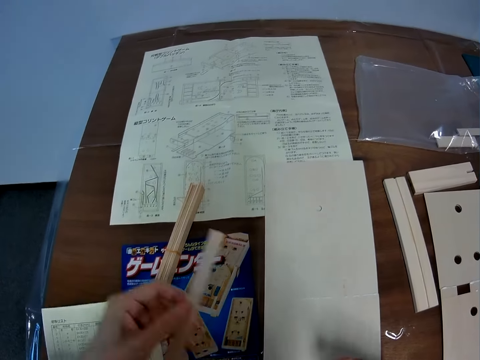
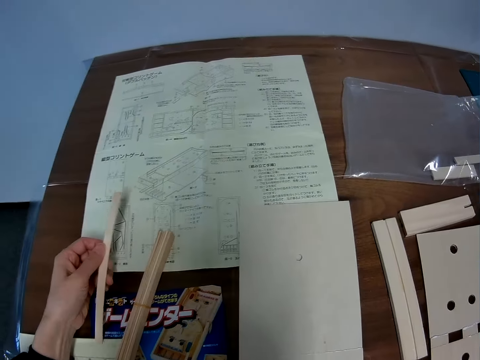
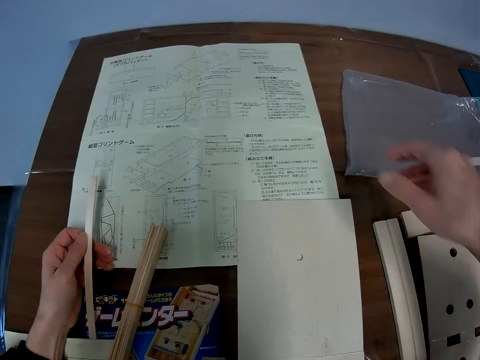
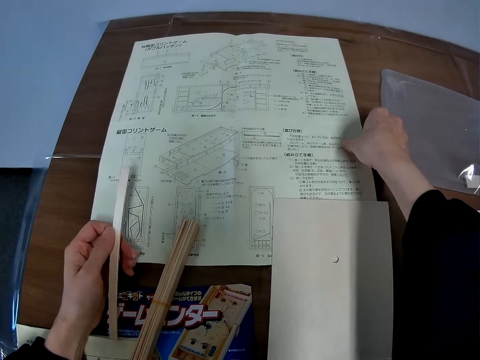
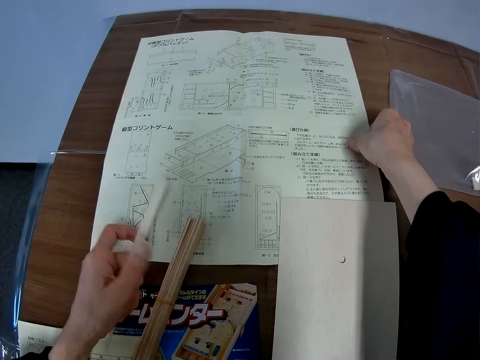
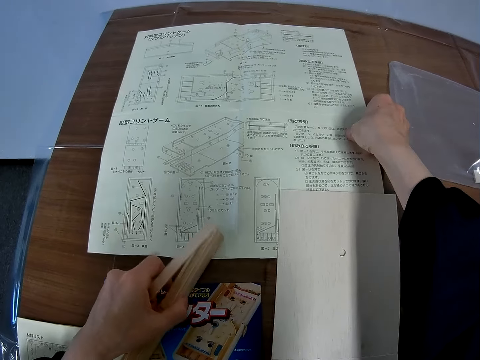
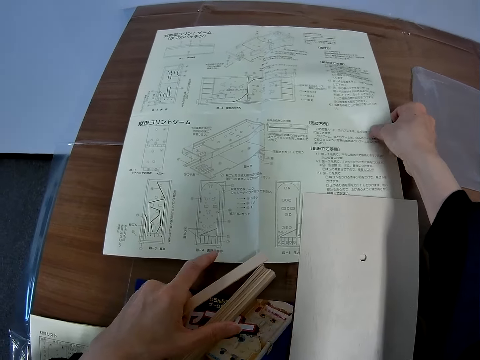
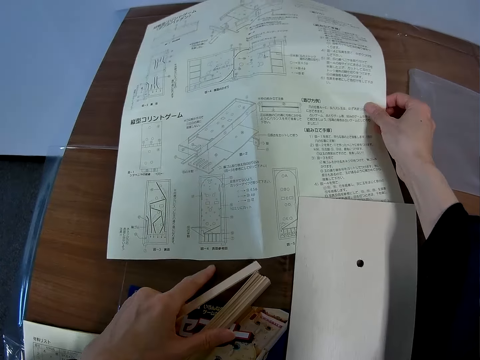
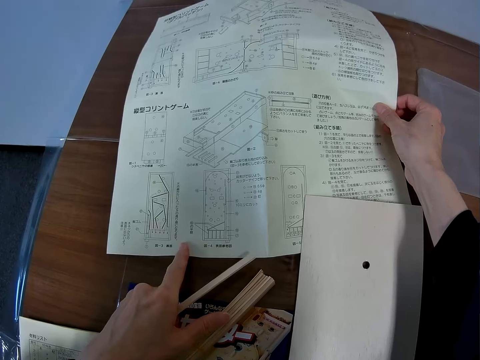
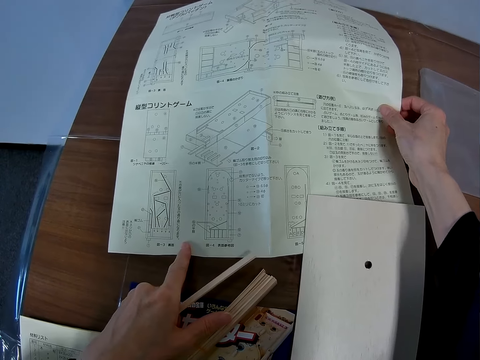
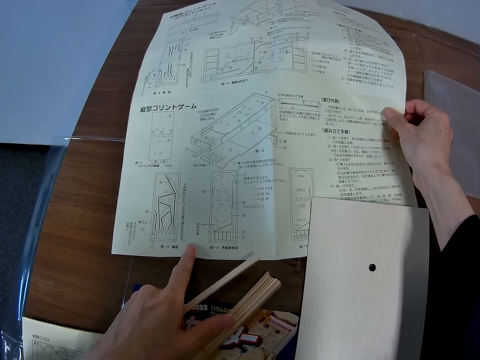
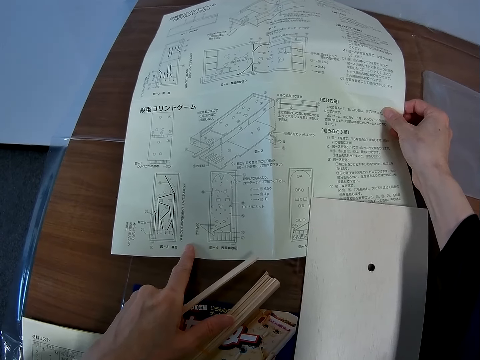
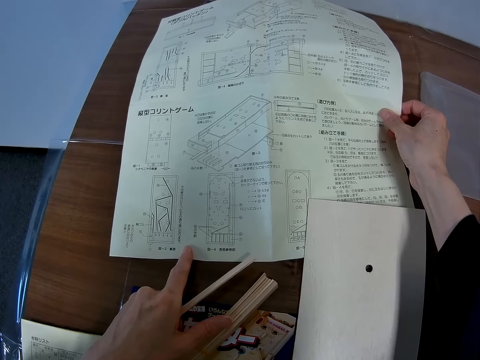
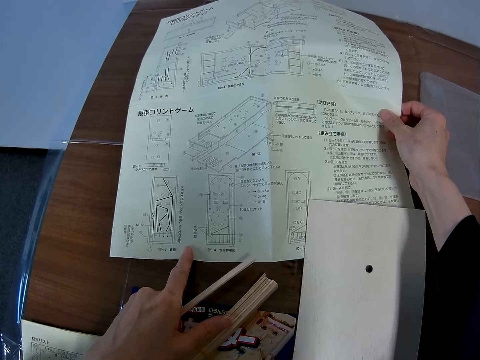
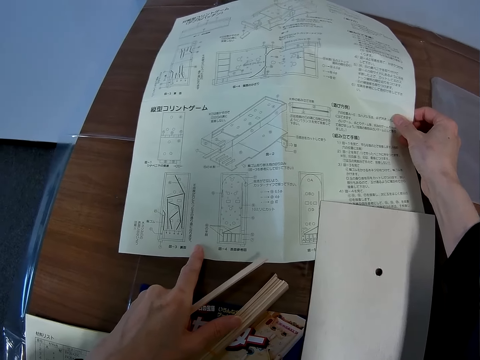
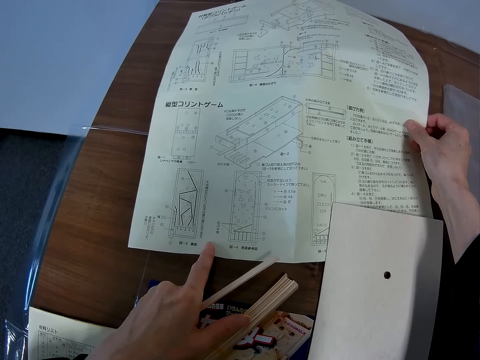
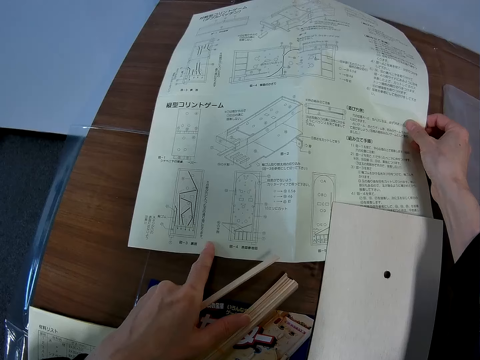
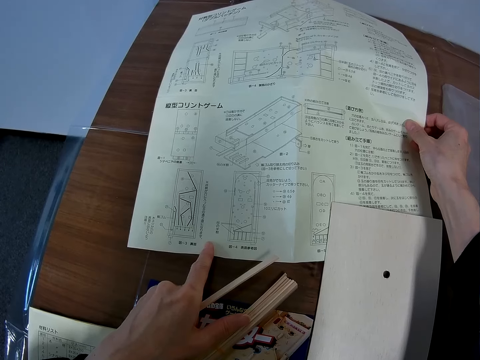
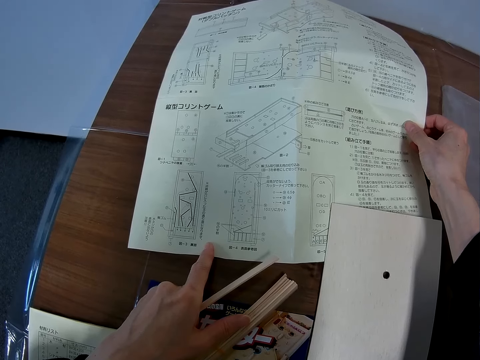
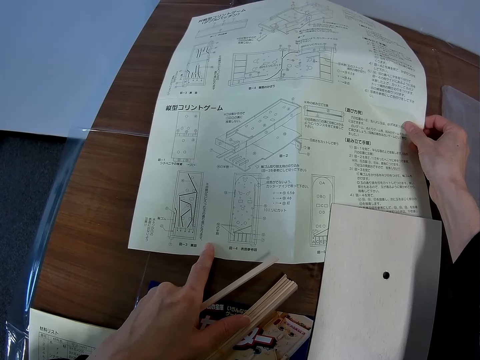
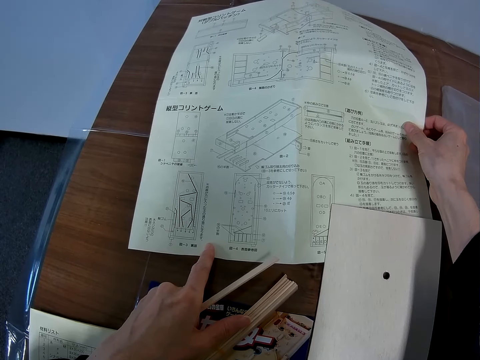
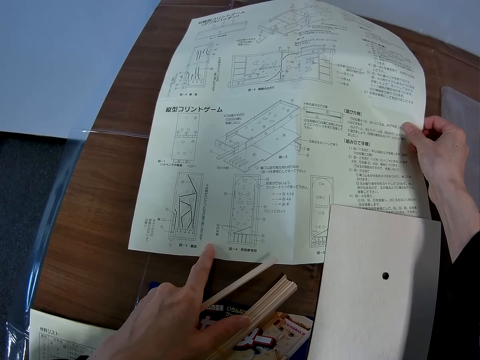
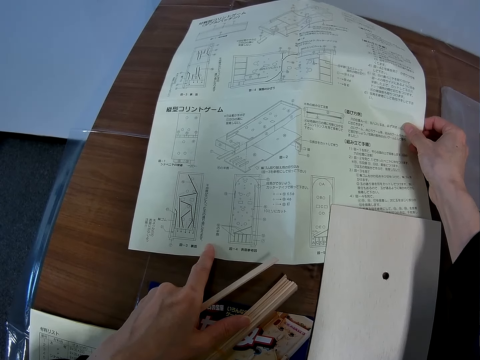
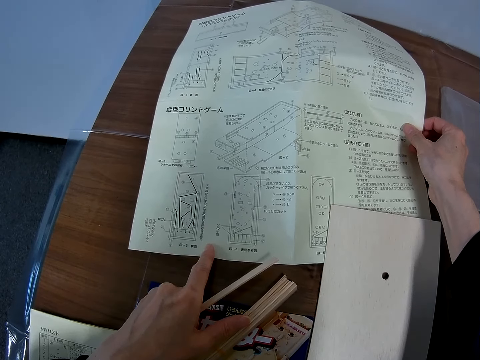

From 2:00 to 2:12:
The camera wearer passes the craft stick to his left hand. He touches the manual. He holds the blueprint with his right hand. He lifts the manual. He moves the model pieces. He touches the manual. He looks at the manual.

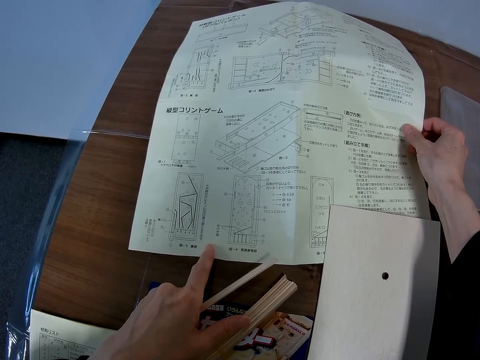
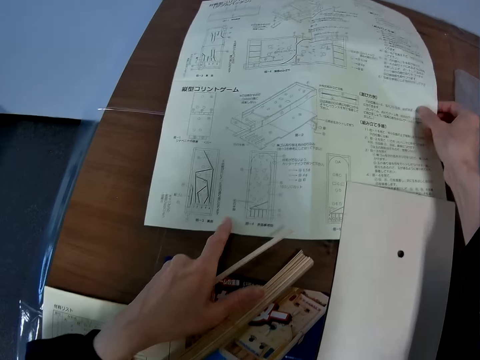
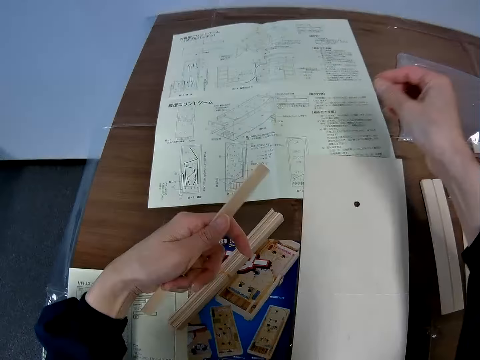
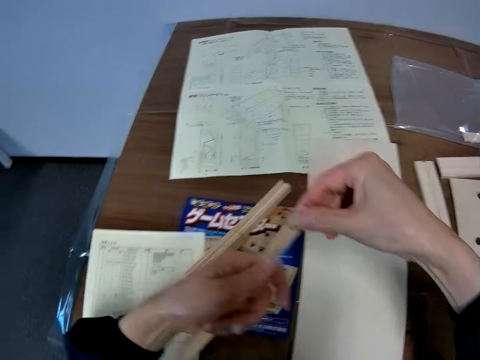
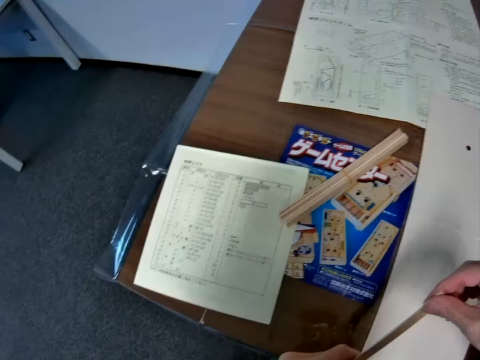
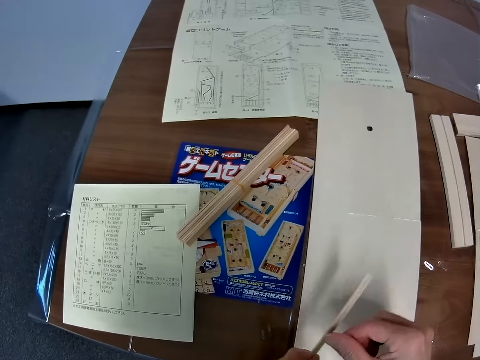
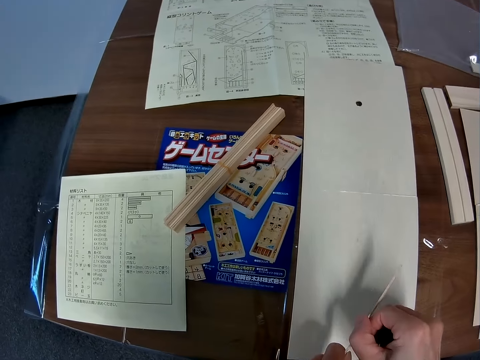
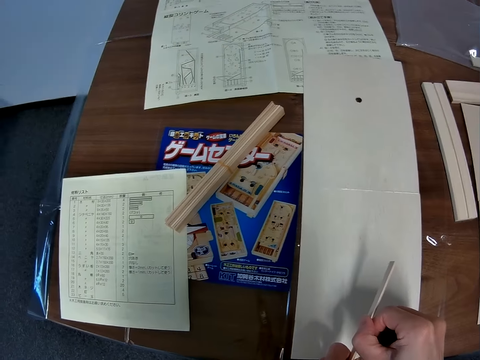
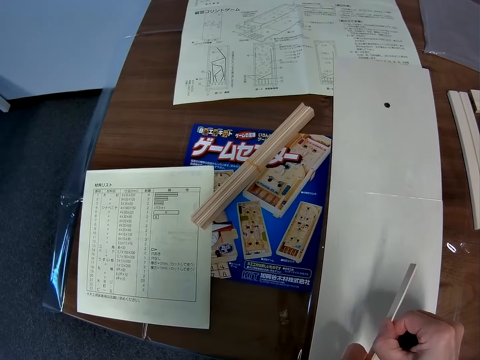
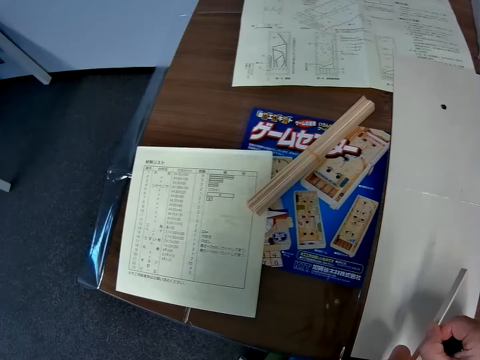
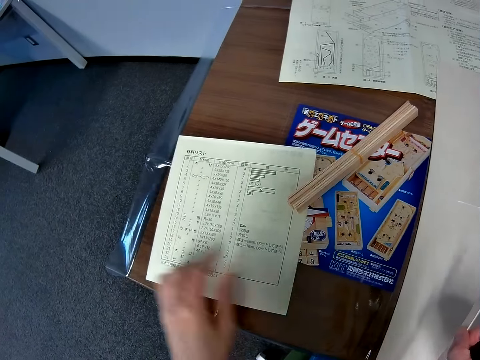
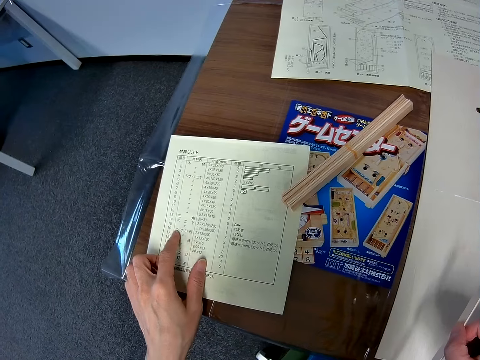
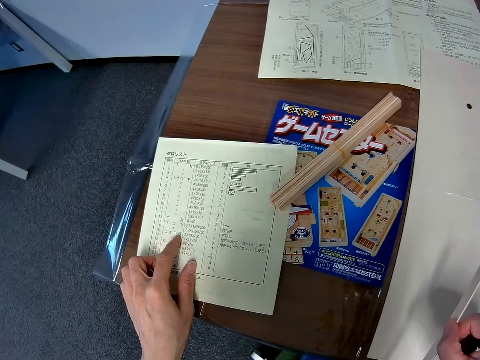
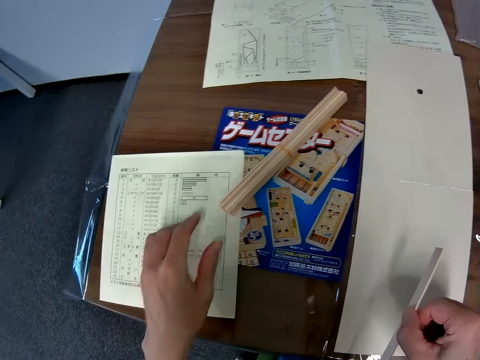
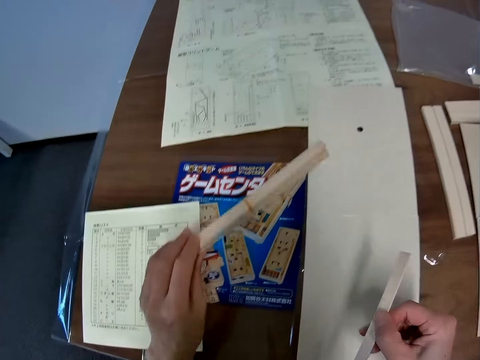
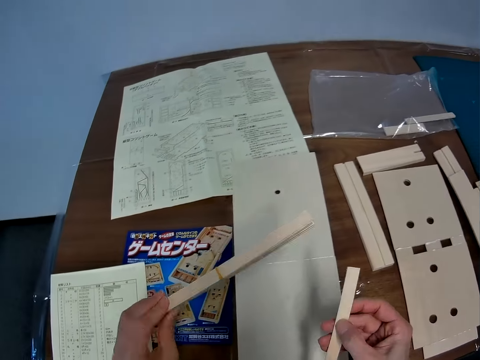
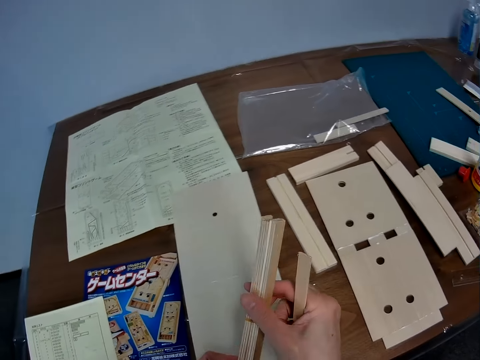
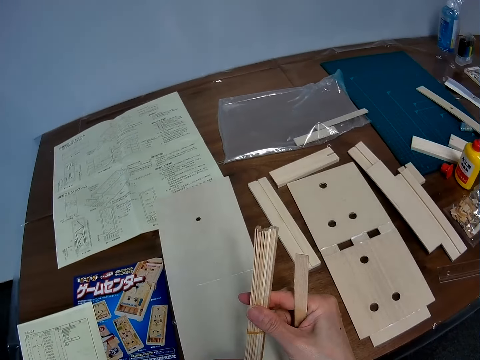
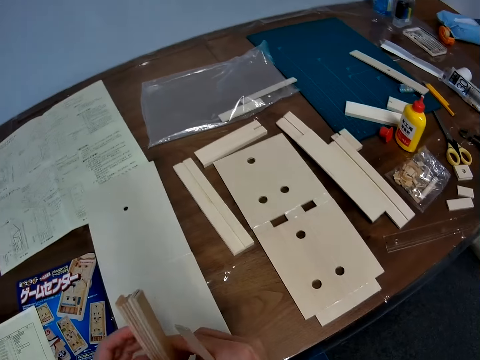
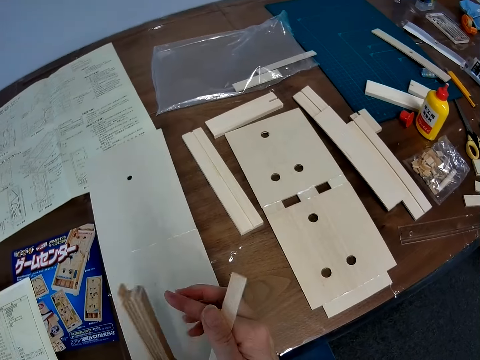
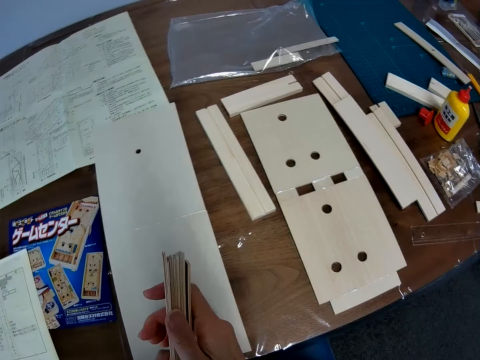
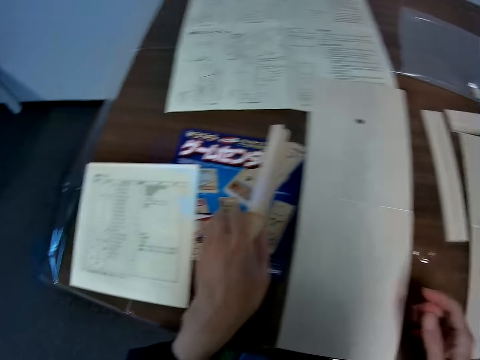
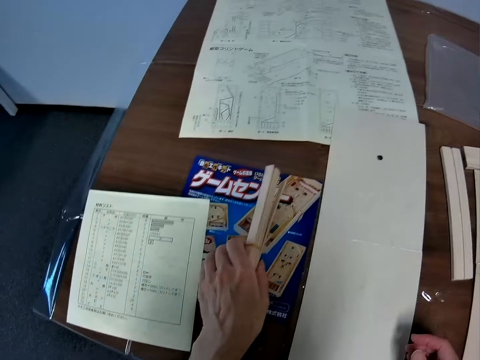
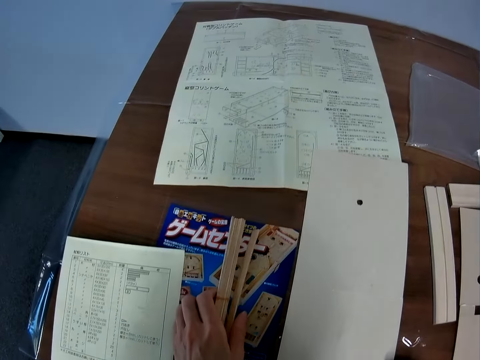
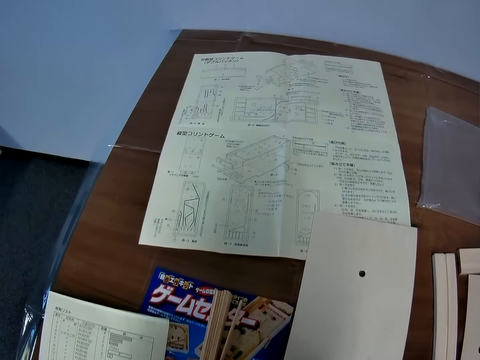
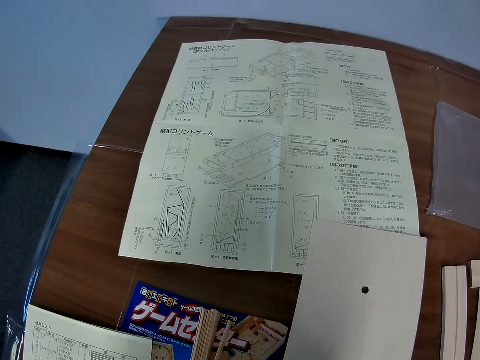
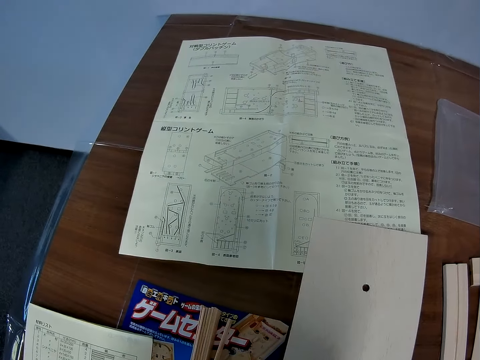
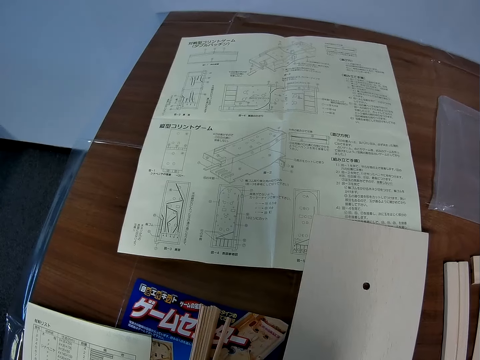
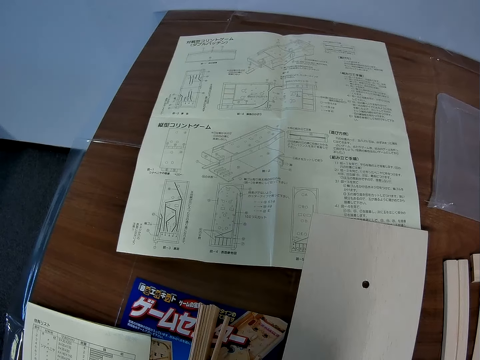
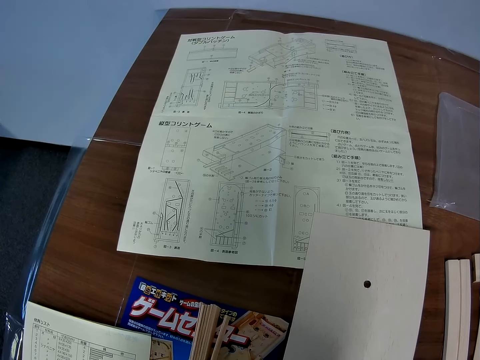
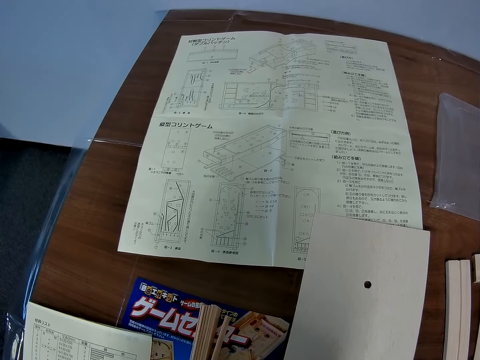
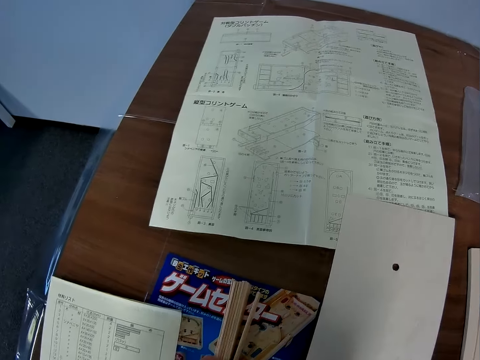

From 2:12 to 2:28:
The camera wearer puts the manual on the table. They hold the craft stick with both hands. They pass the model piece to the right hand. They read the paper with symbols again. They pick the set of craft sticks or model pieces from the table again. They put the craft stick together with the set of craft sticks. They pass the model pieces to the right hand. They pass the model pieces to the left hand. They drop the set of craft sticks on the table. They look at the blueprint again.
